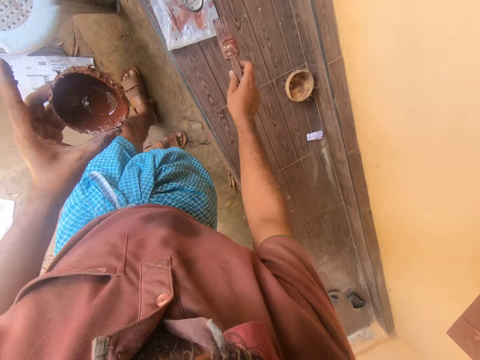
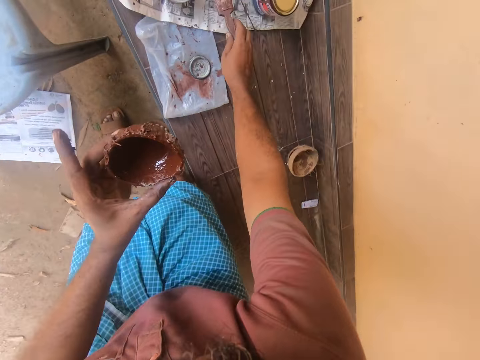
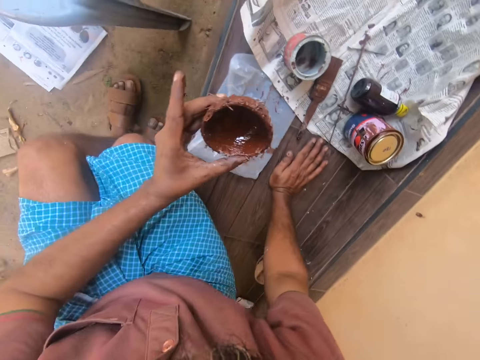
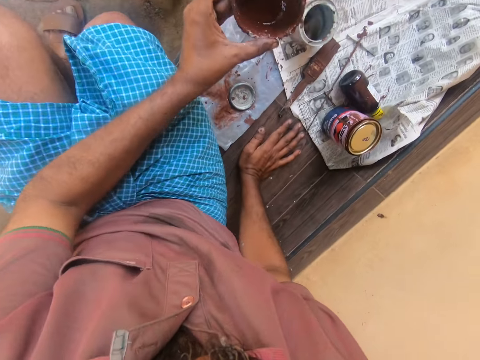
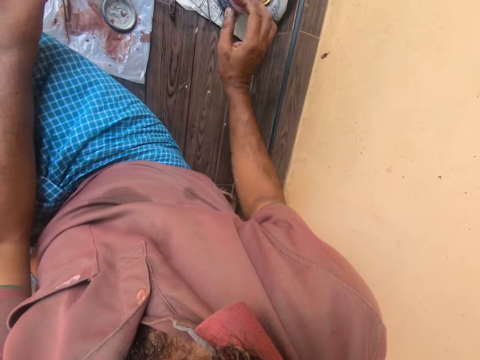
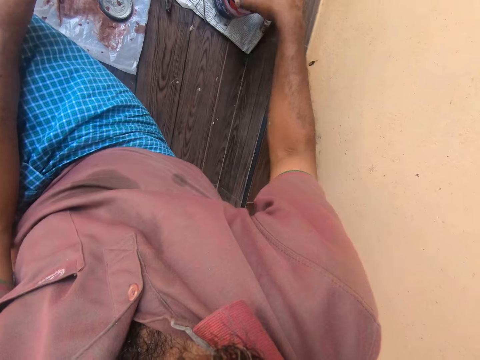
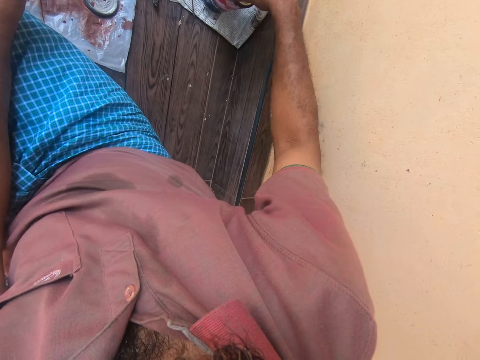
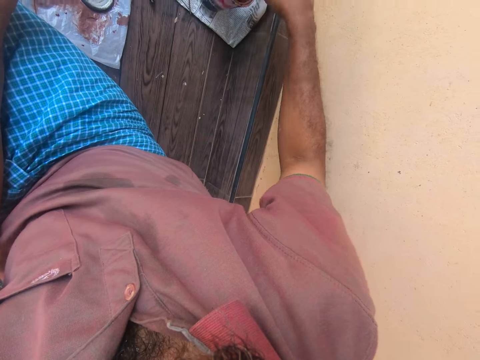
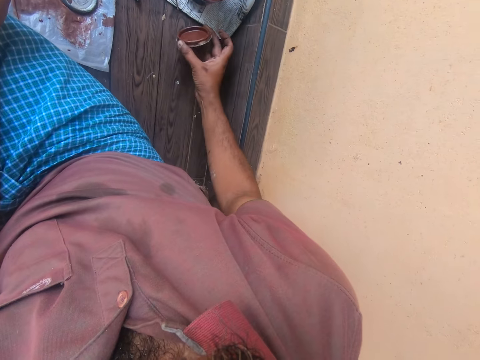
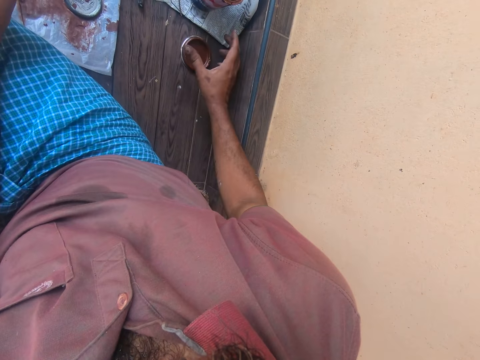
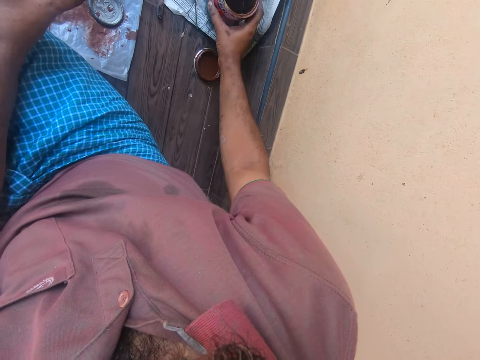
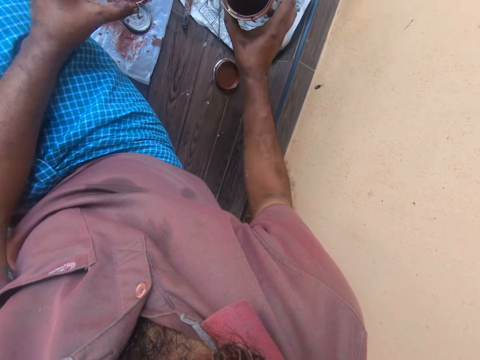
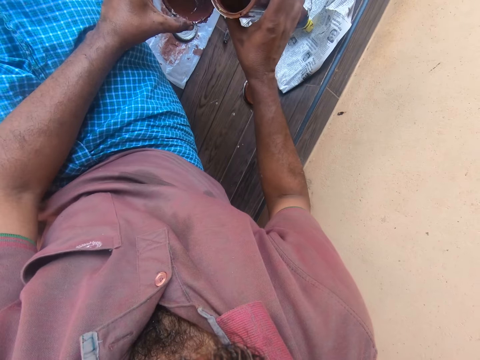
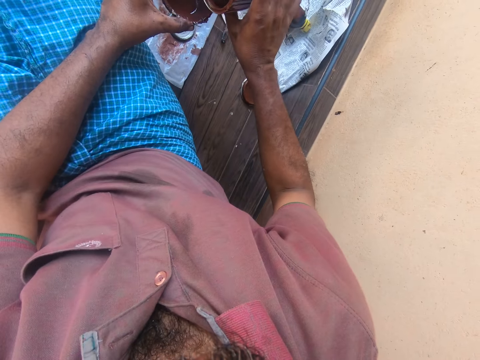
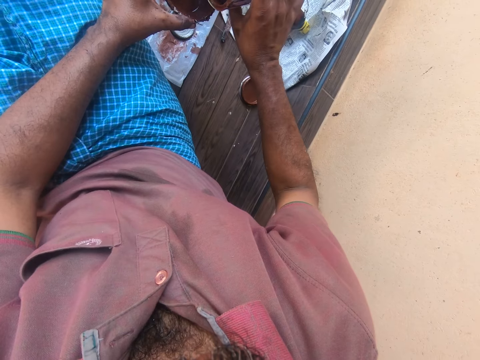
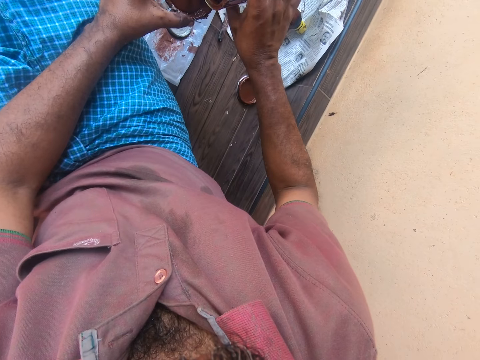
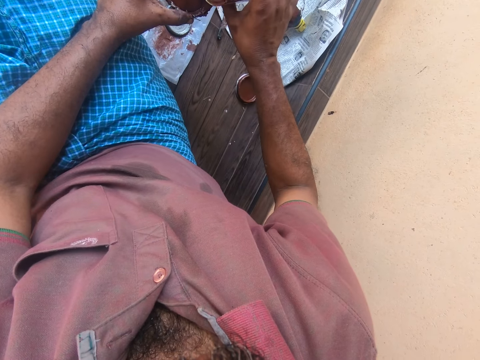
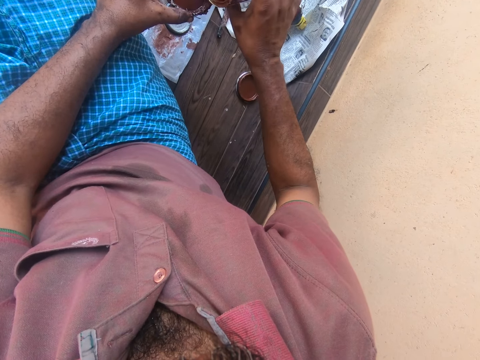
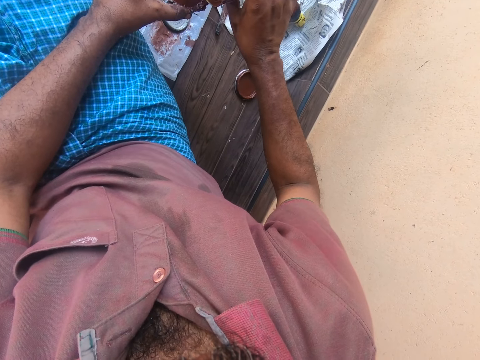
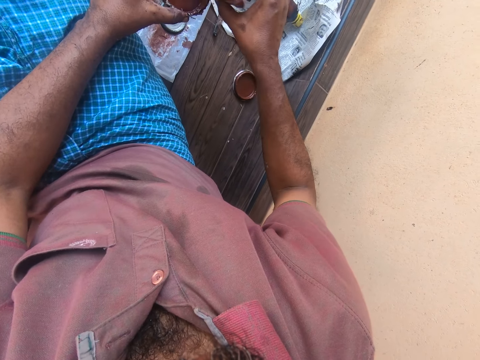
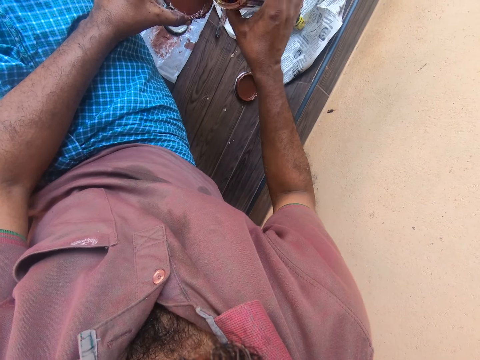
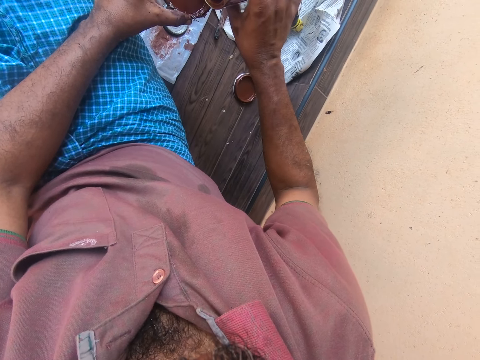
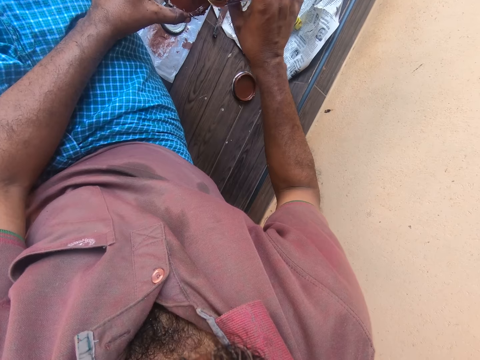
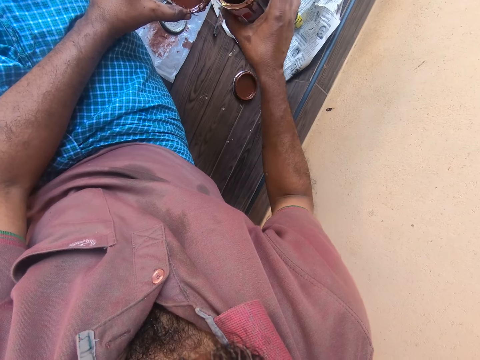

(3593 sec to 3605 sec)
The camera wearer drops the paintbrush. They remove the lid of the container, drop the lid, and pick up the container. They pour paint into another container, a small tin.

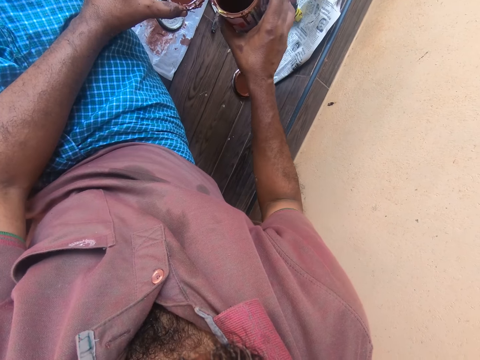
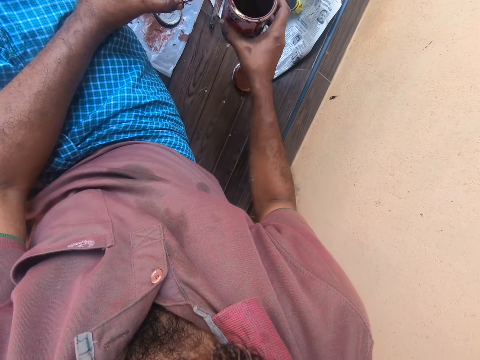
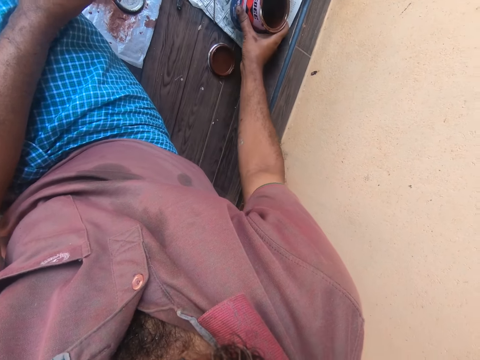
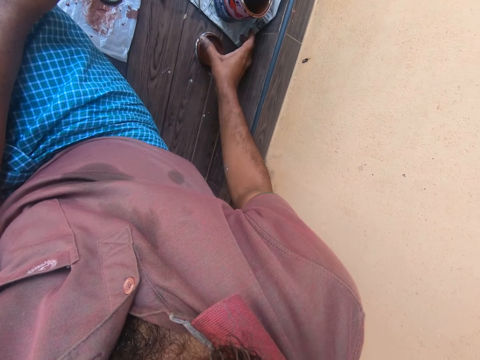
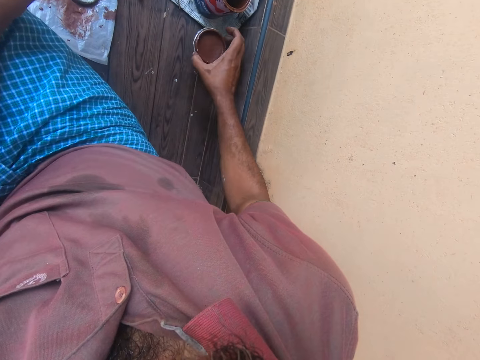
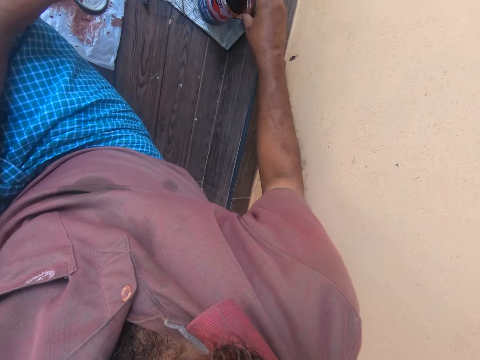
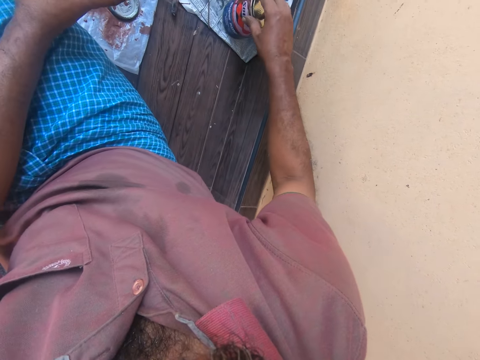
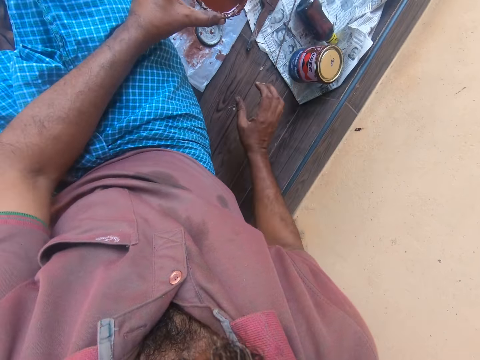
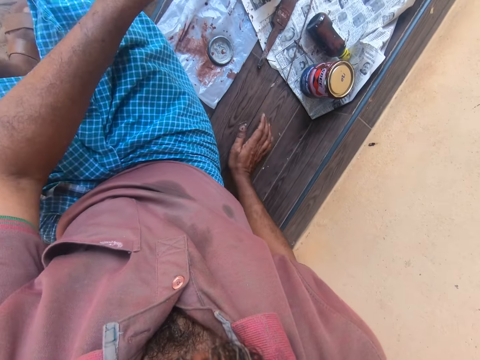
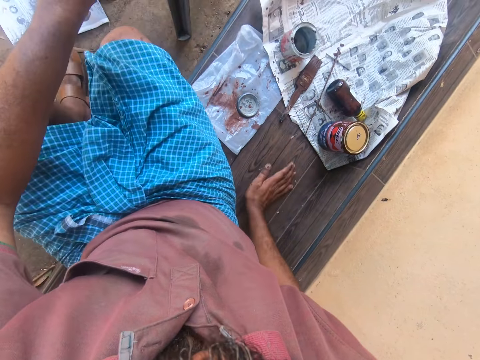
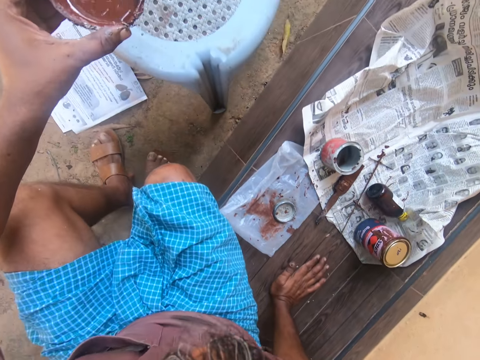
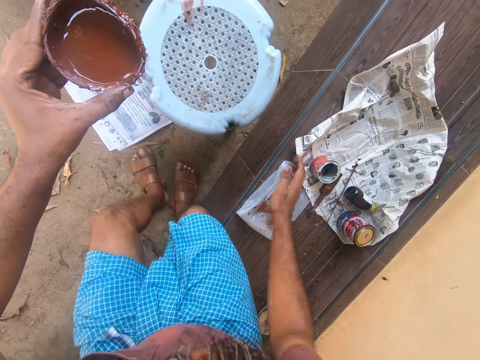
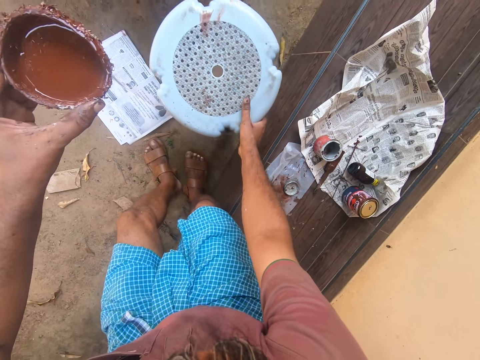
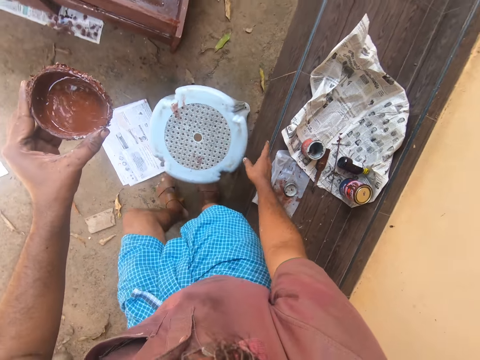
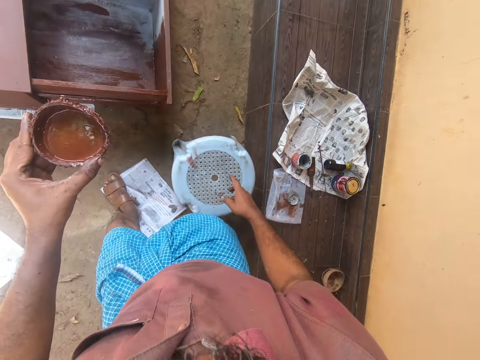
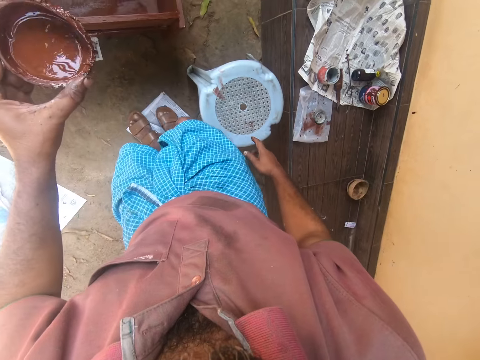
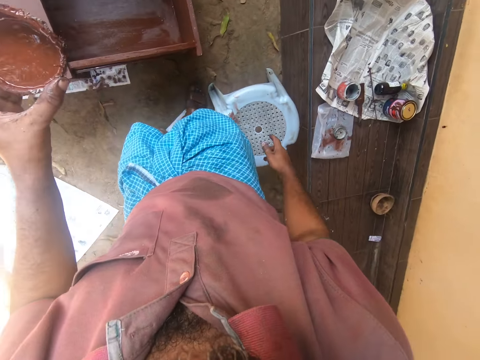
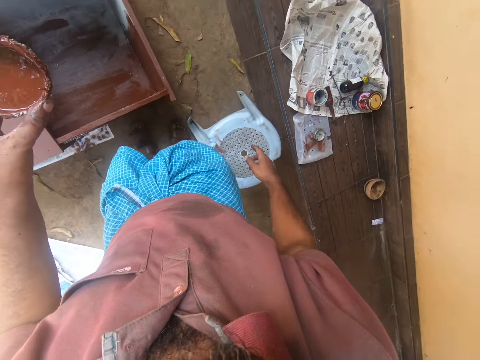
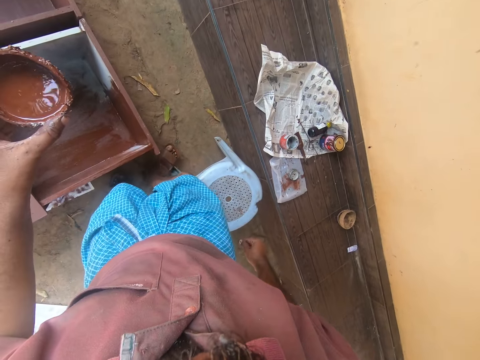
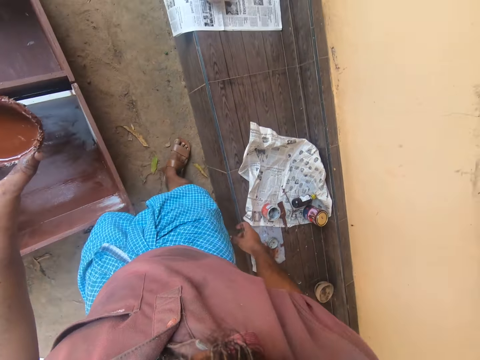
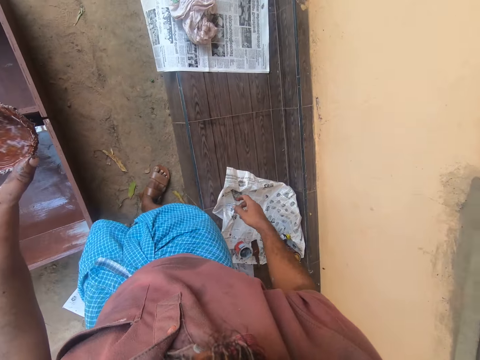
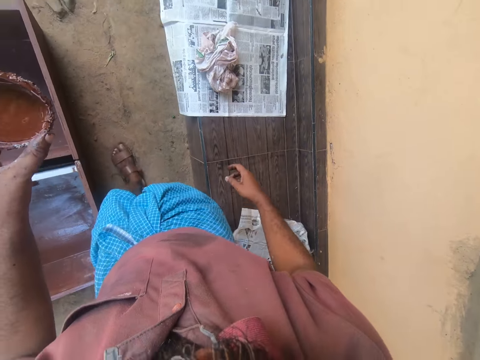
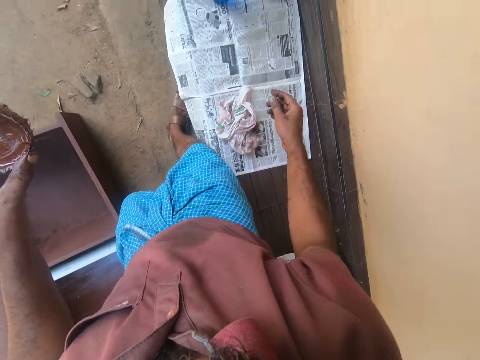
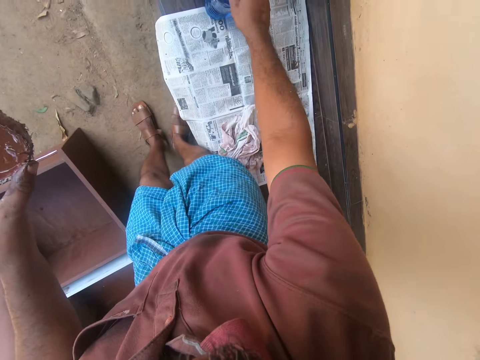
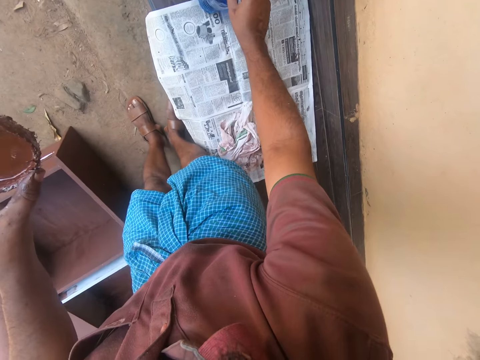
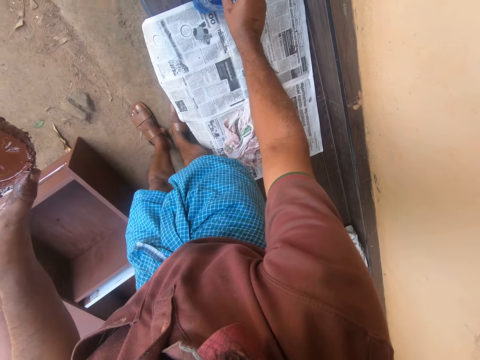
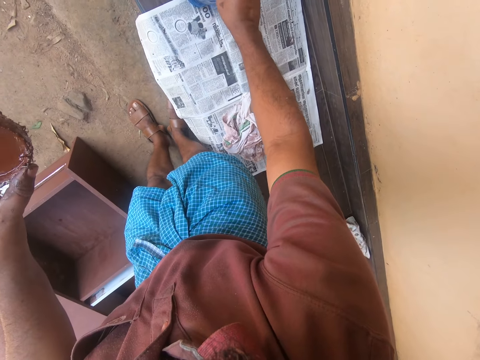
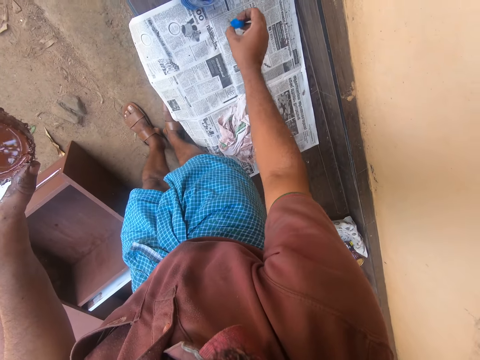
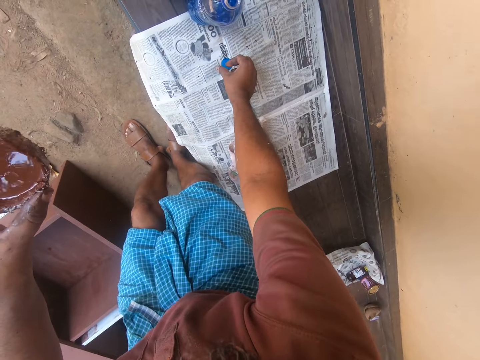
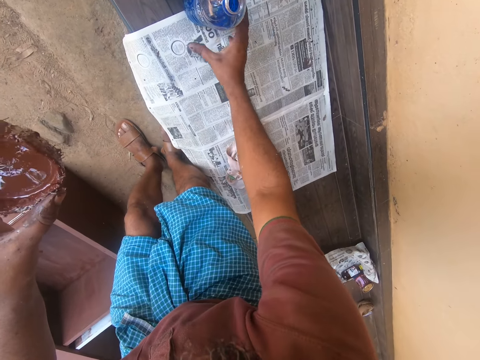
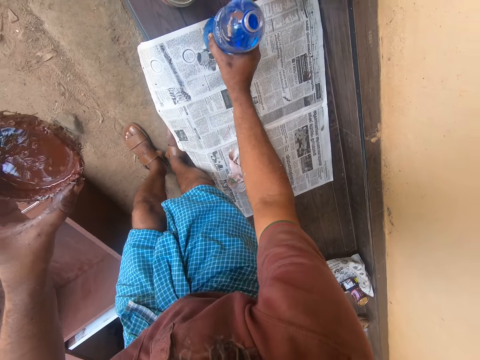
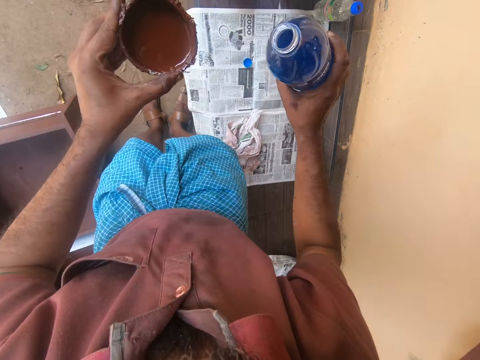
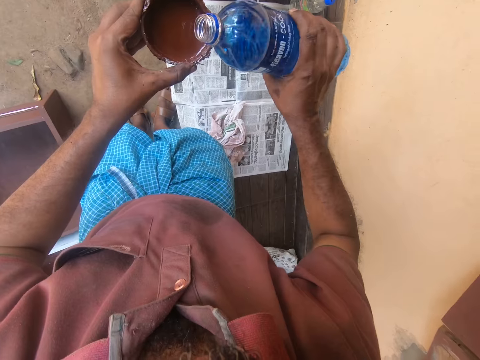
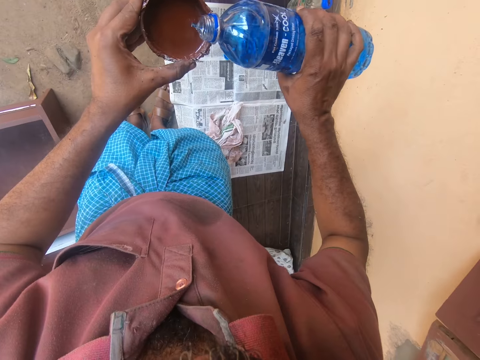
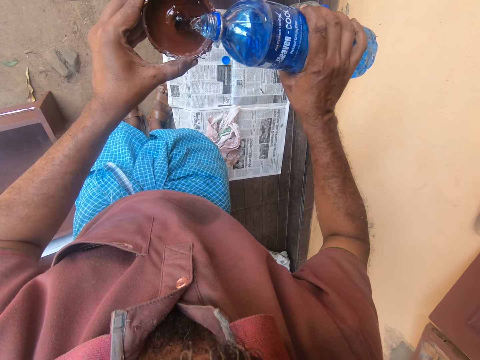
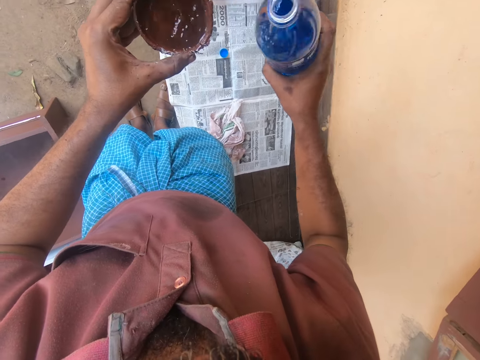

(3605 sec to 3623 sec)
The camera wearer drops the container, picks up the lid, and closes the container. They drag a stool. They adjust a white chair. They walk around. They remove the lid of a plastic bottle, drop the lid, and pick up the plastic bottle. They pour the contents of the plastic bottle into the container.
